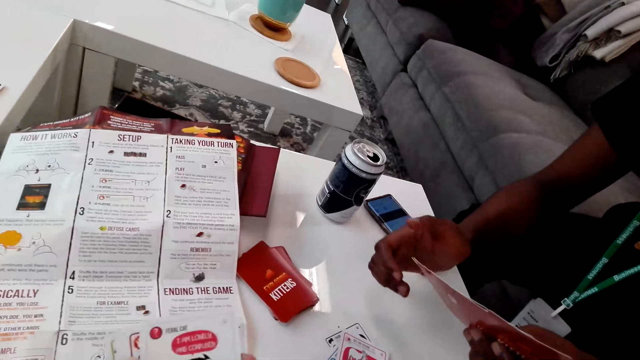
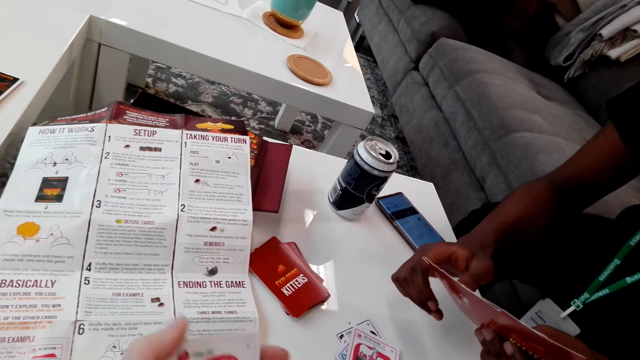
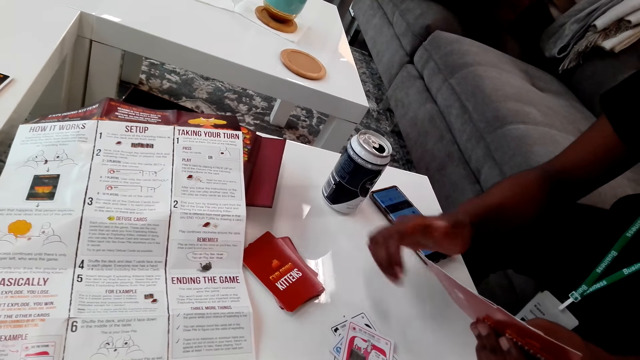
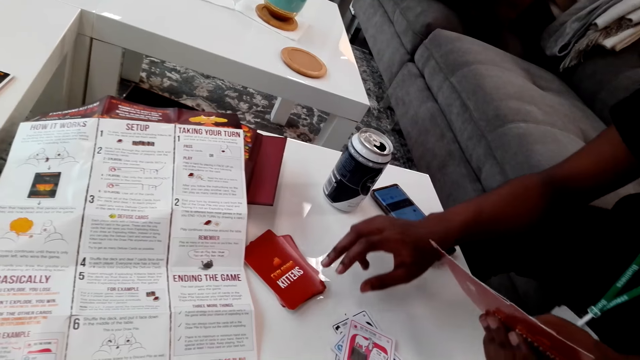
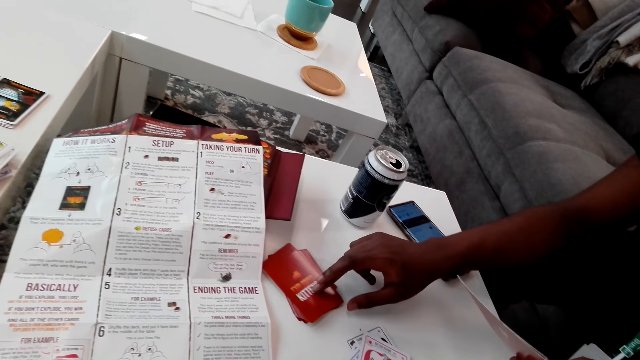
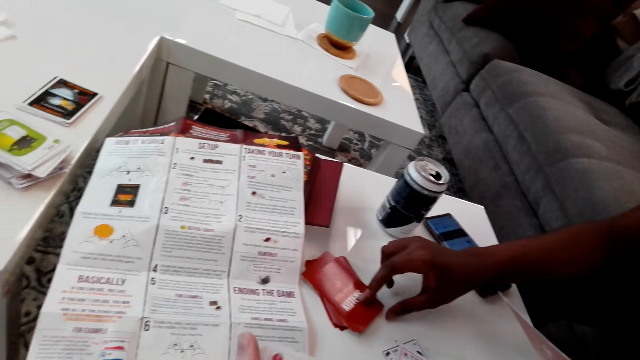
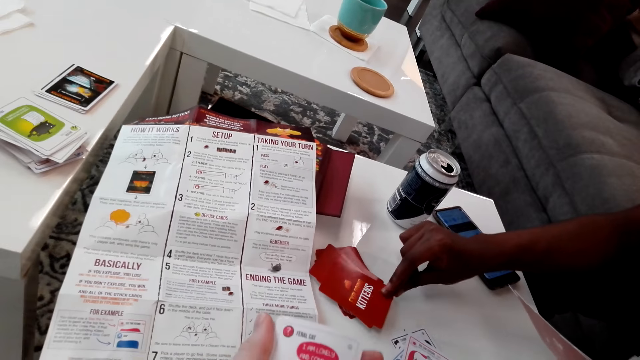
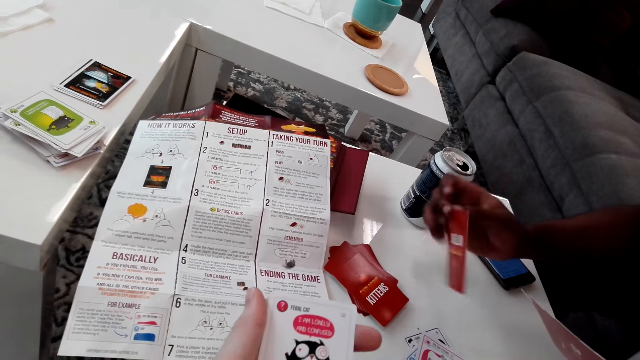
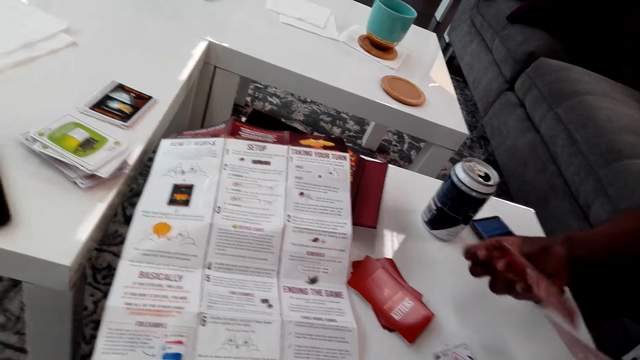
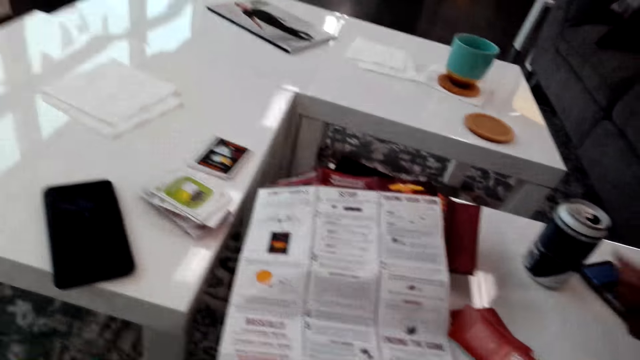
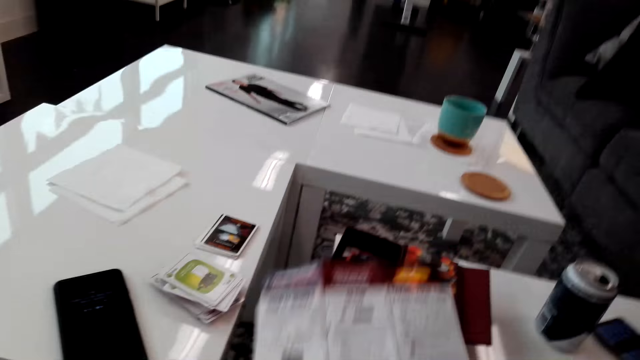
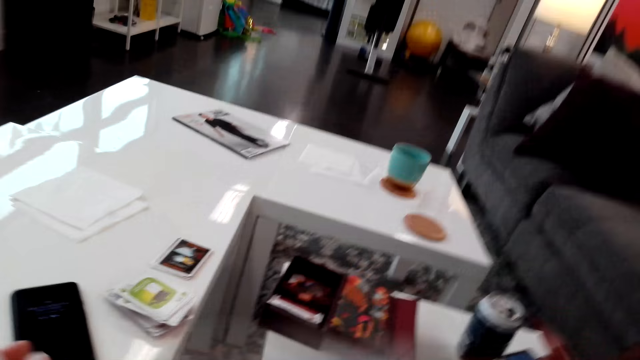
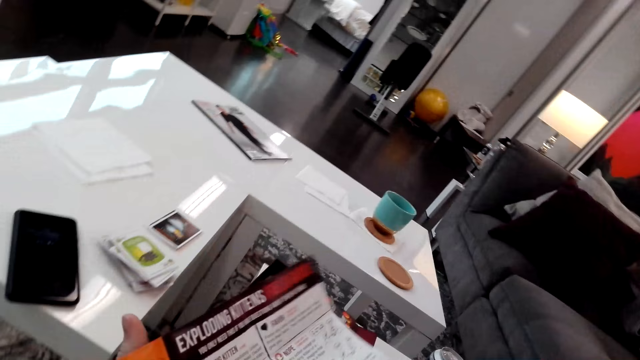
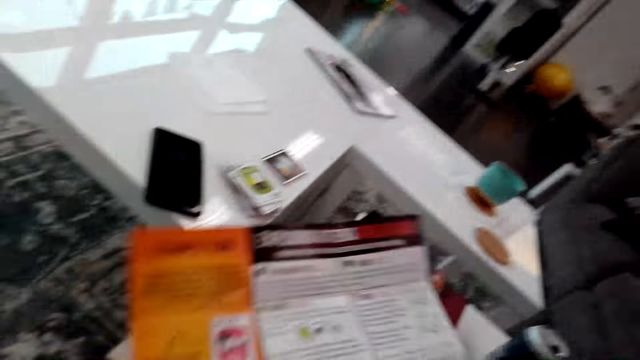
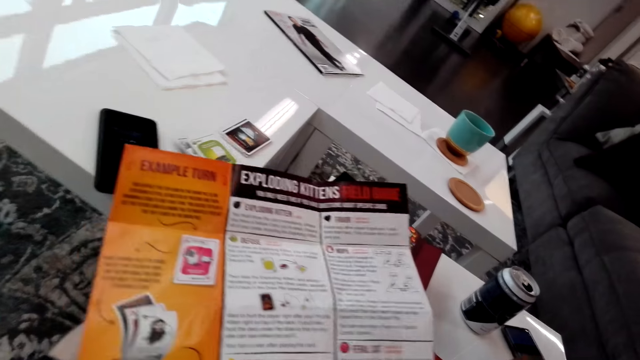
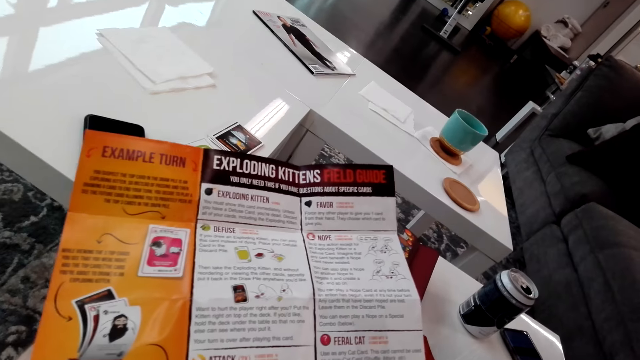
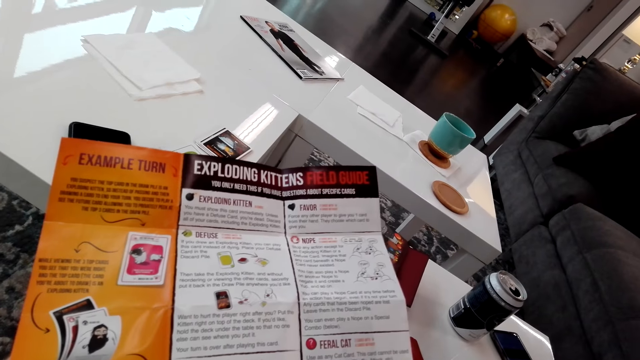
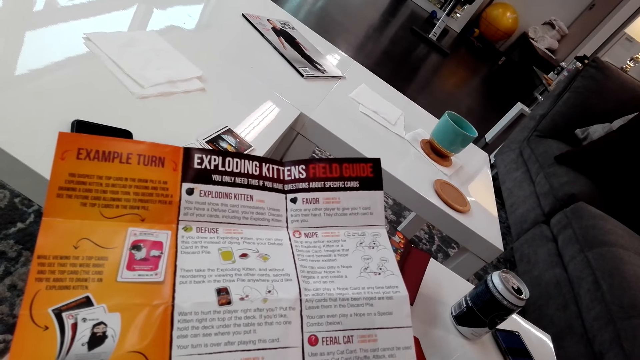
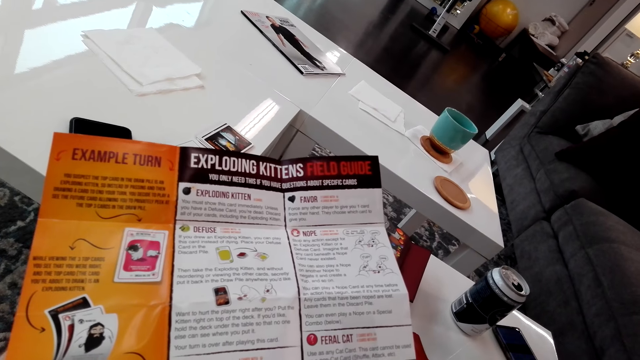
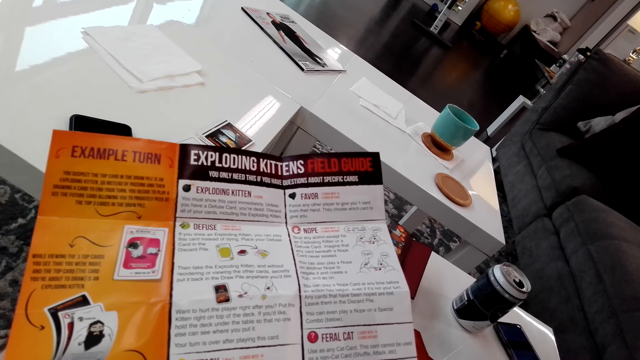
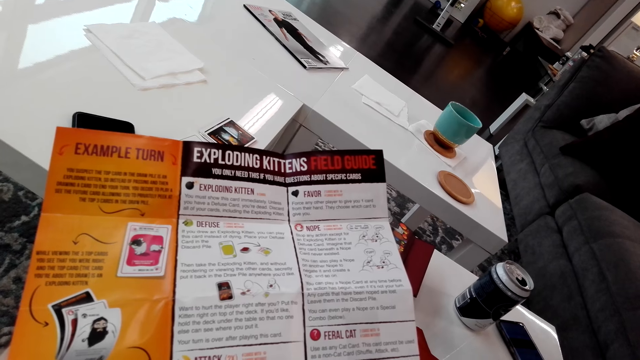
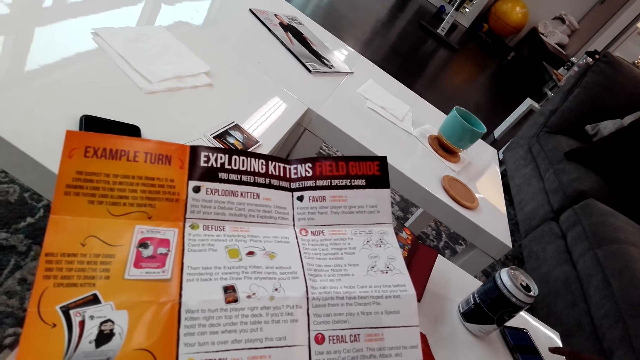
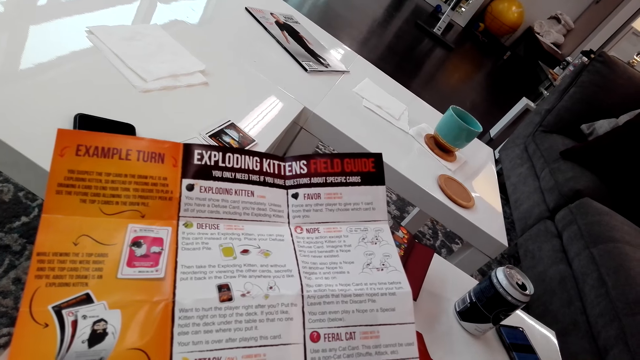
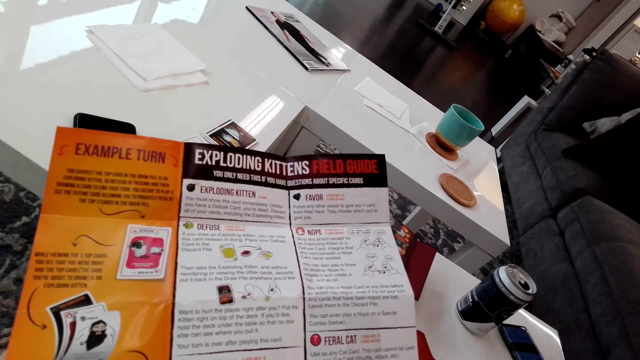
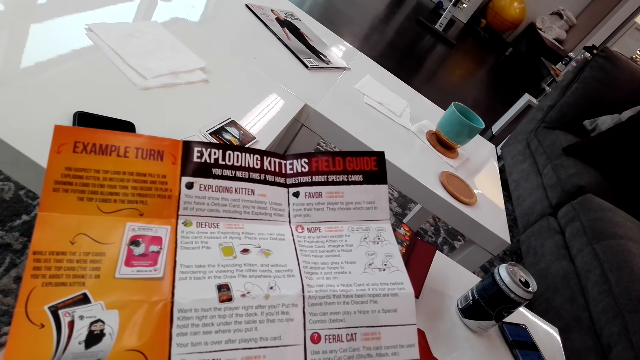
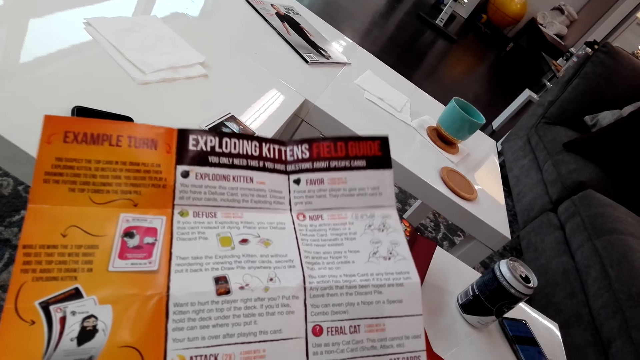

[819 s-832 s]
The camera wearer looks around. A man picks the cards. The camera wearer picks the card. They look around and pick the paper. They read the paper.

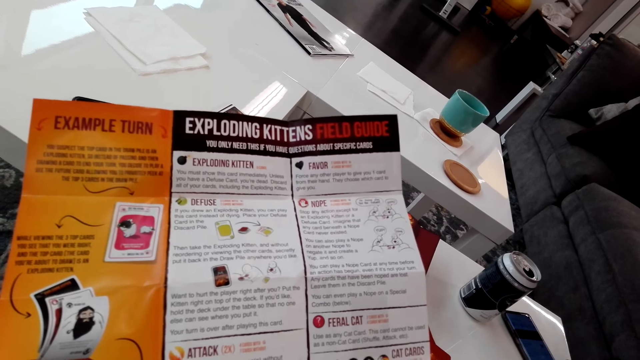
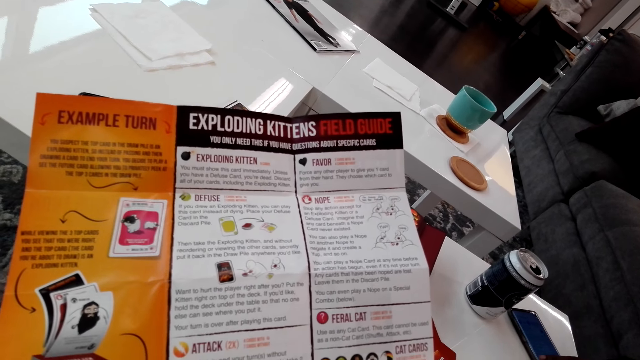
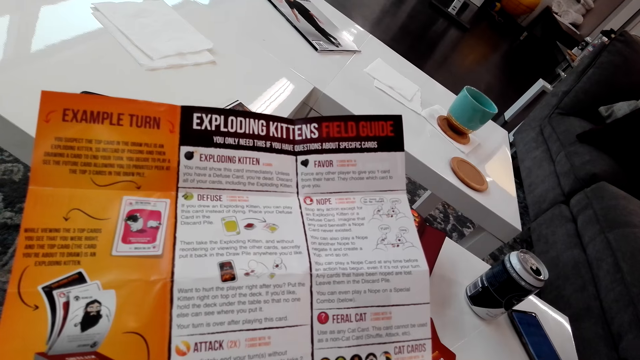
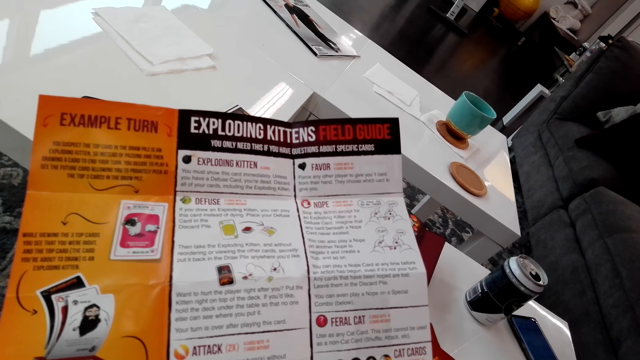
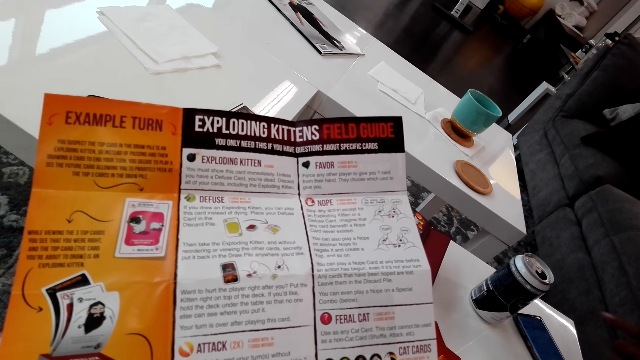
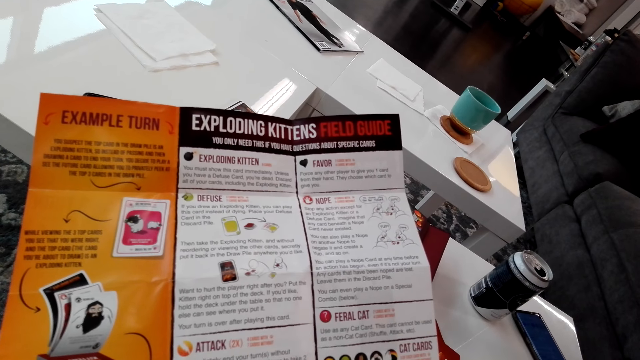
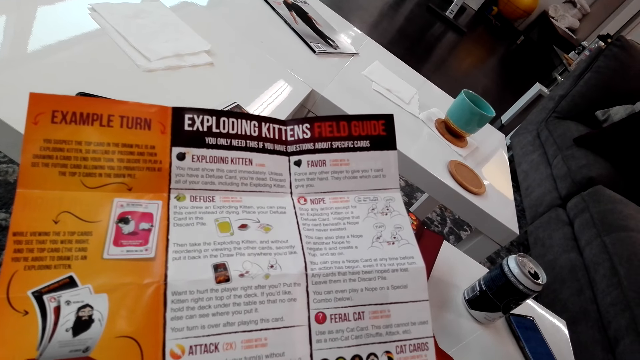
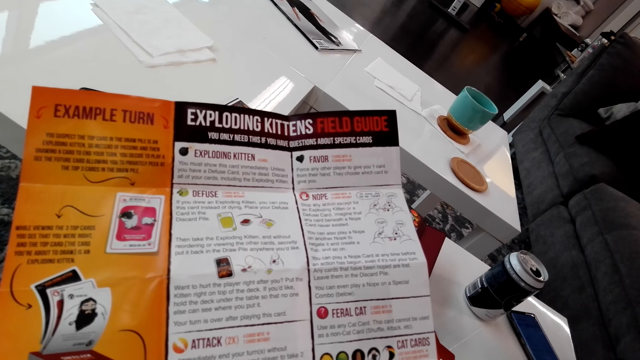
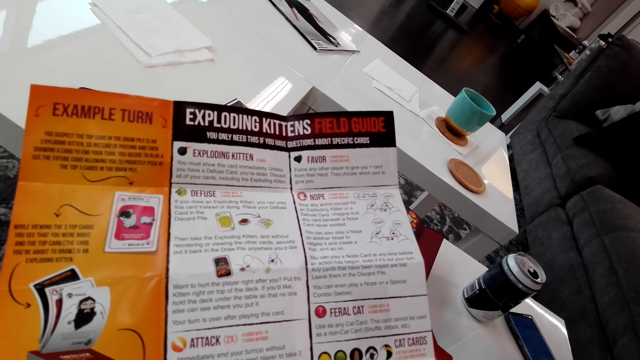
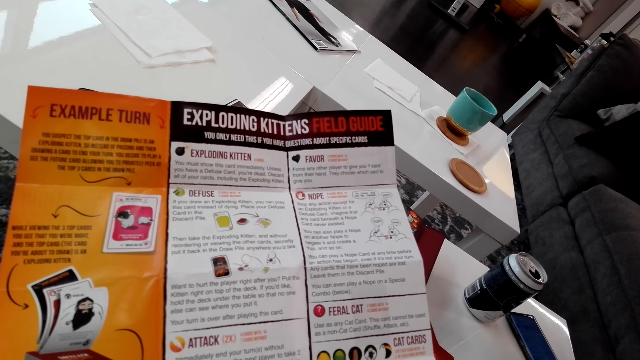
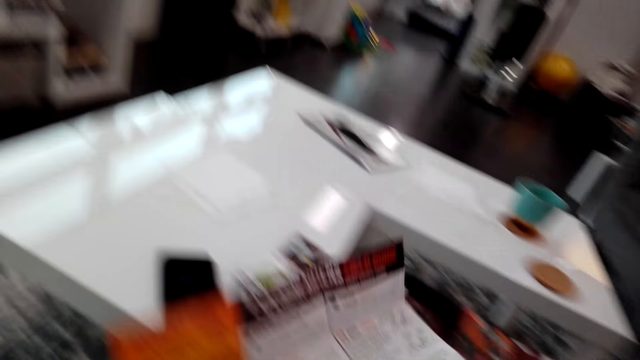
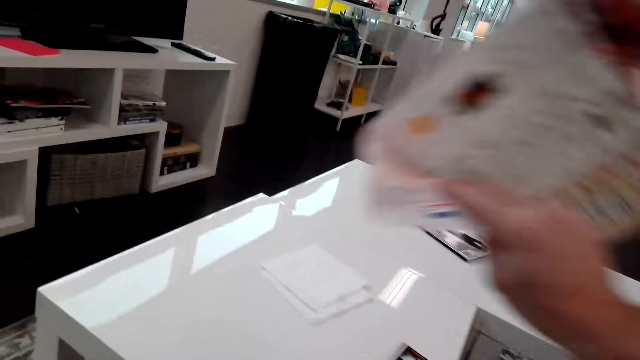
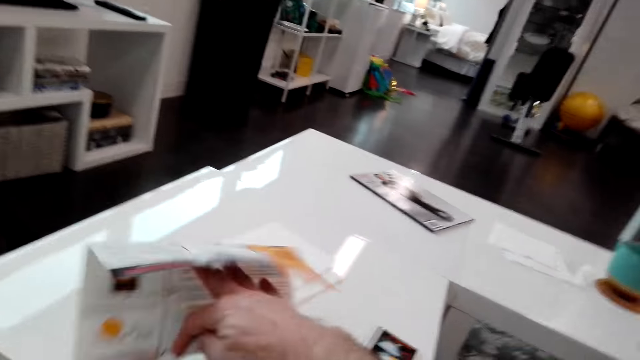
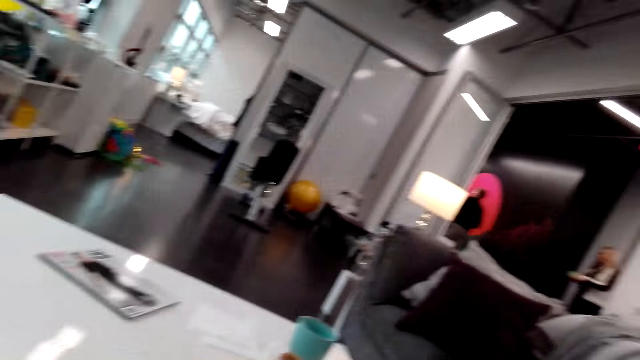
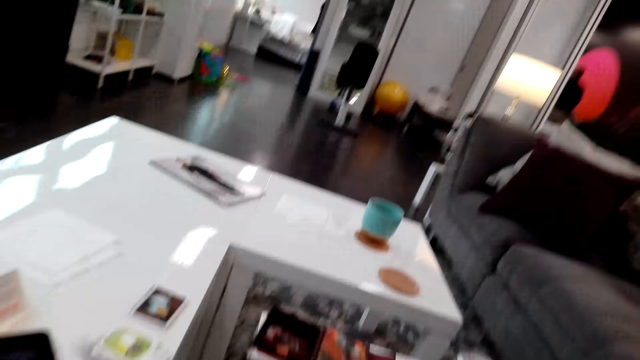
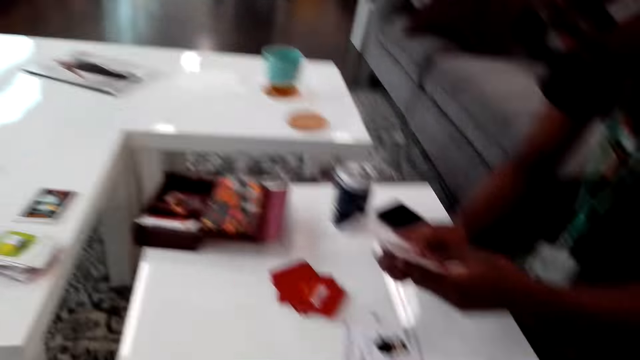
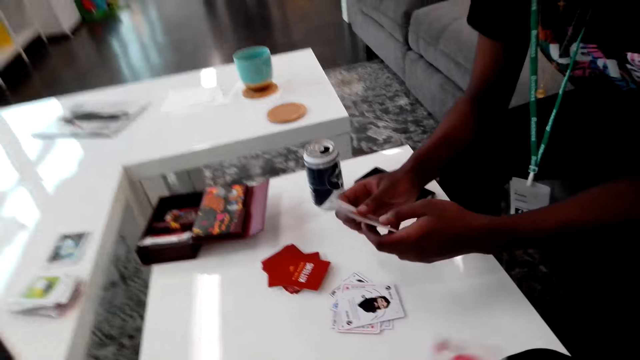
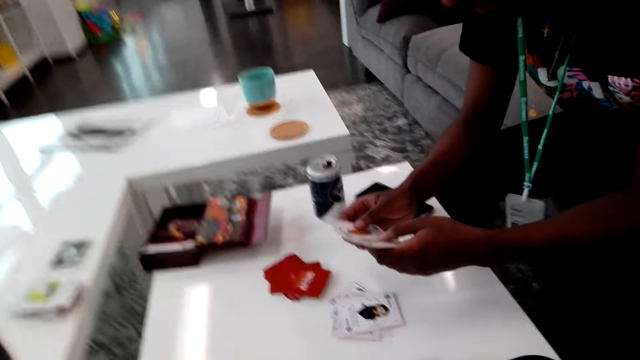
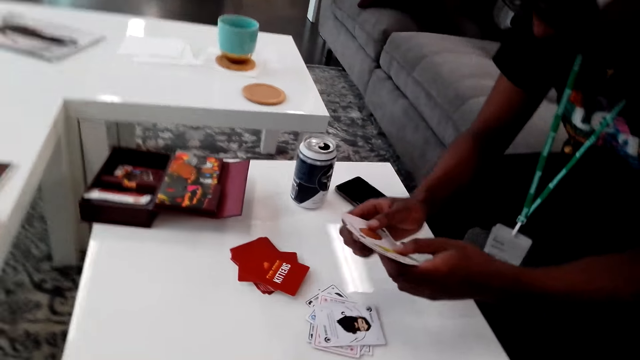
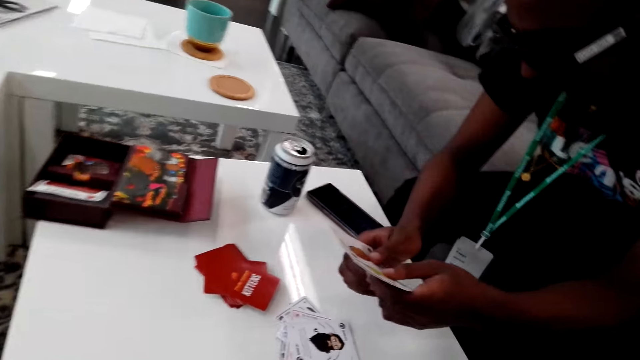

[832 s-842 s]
The camera wearer puts the paper down. They look around.
